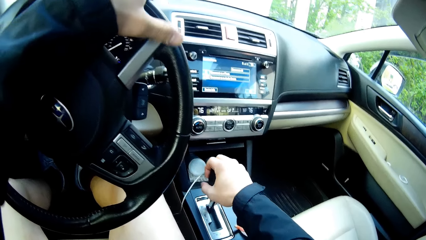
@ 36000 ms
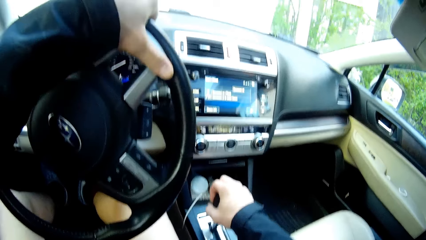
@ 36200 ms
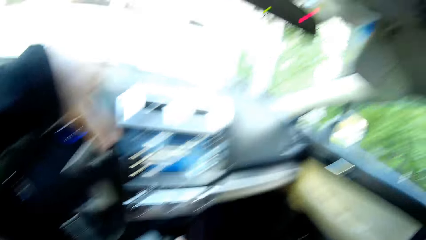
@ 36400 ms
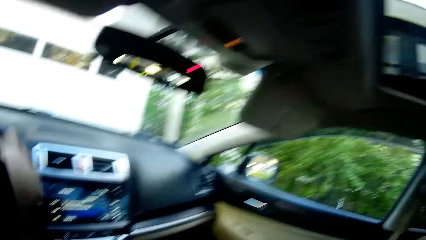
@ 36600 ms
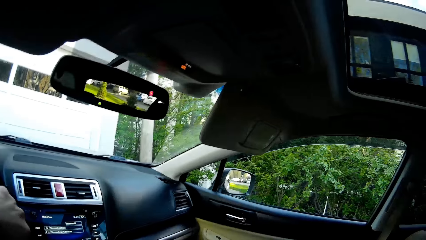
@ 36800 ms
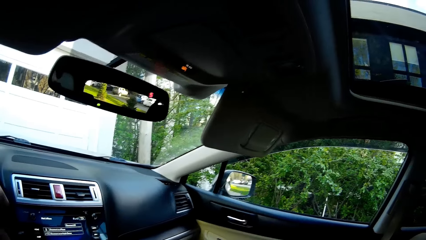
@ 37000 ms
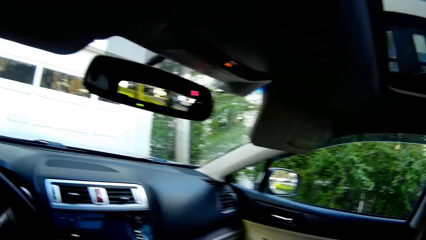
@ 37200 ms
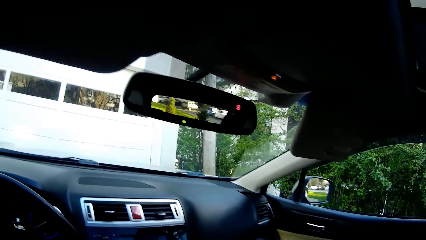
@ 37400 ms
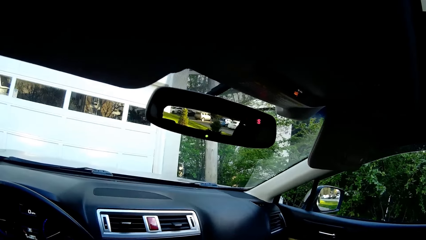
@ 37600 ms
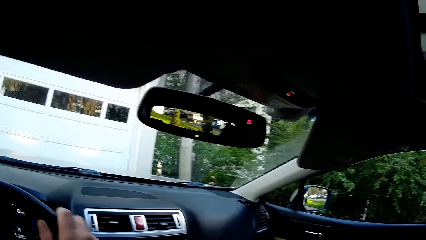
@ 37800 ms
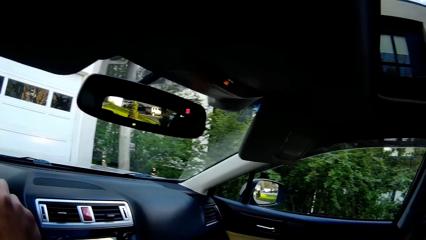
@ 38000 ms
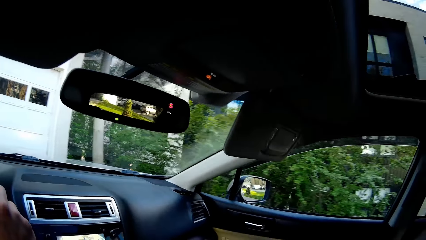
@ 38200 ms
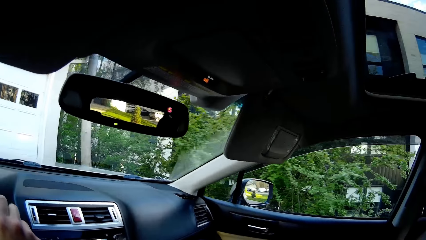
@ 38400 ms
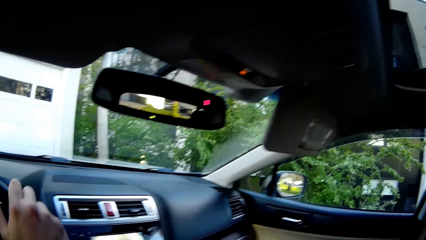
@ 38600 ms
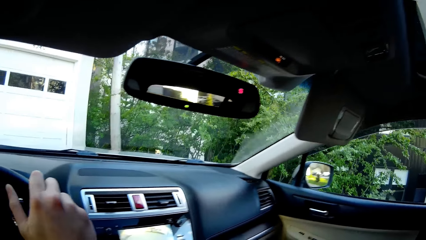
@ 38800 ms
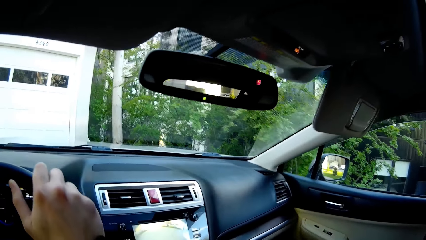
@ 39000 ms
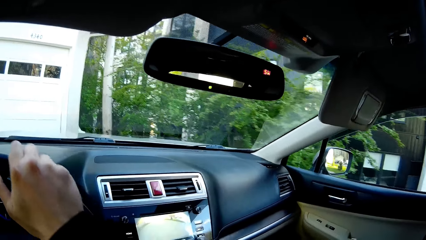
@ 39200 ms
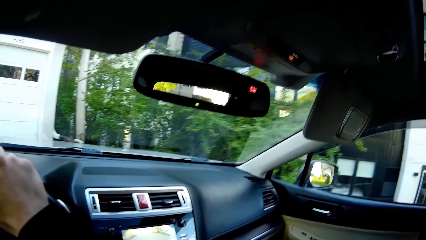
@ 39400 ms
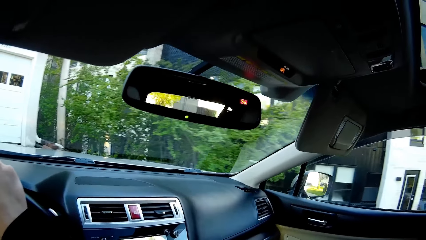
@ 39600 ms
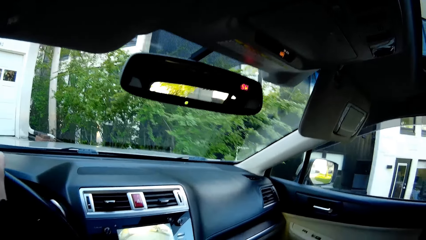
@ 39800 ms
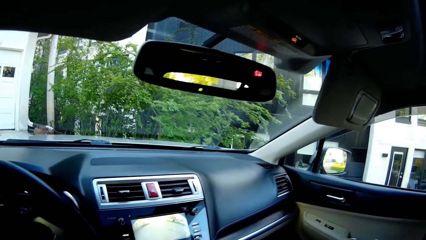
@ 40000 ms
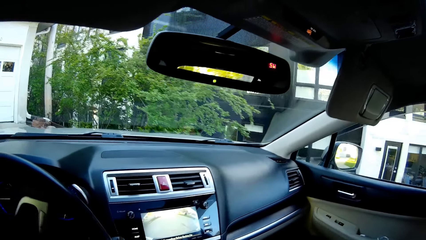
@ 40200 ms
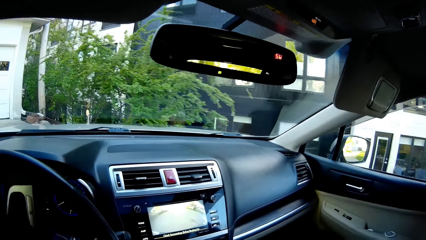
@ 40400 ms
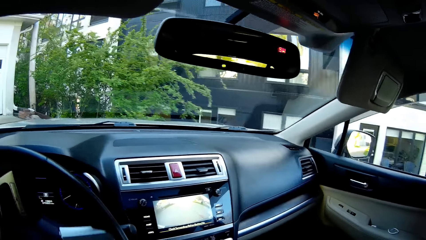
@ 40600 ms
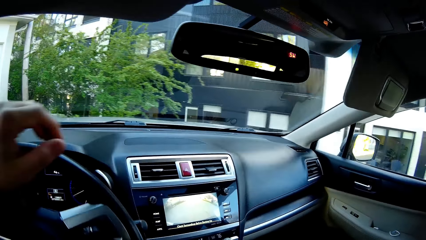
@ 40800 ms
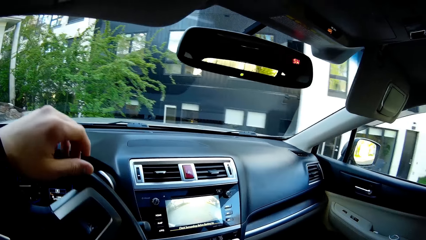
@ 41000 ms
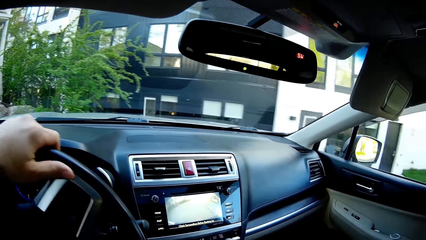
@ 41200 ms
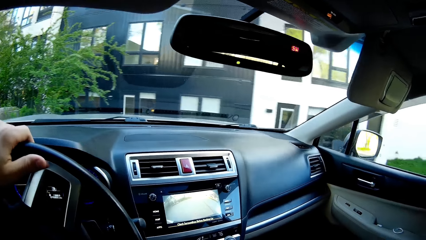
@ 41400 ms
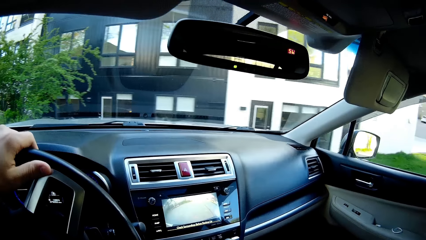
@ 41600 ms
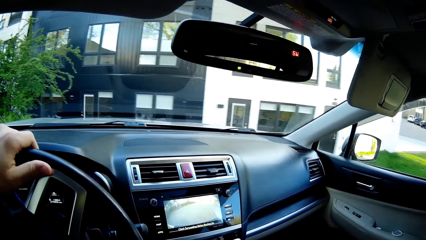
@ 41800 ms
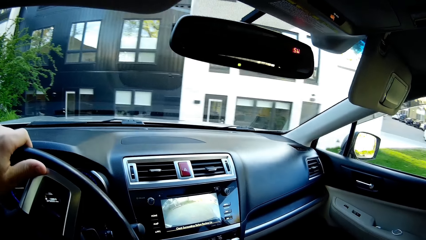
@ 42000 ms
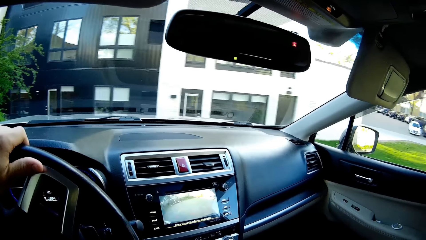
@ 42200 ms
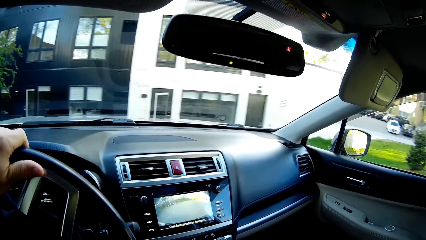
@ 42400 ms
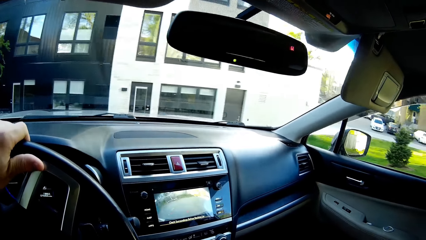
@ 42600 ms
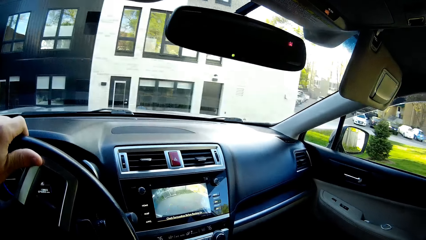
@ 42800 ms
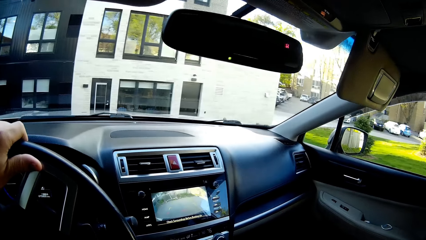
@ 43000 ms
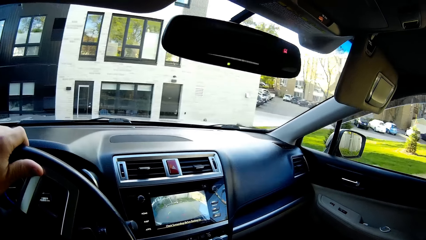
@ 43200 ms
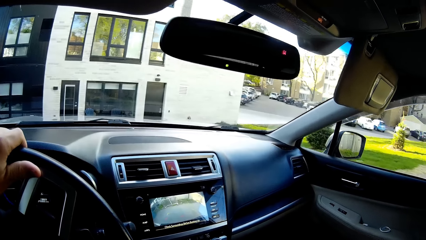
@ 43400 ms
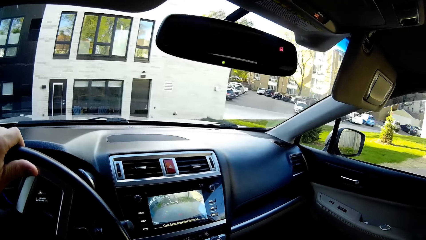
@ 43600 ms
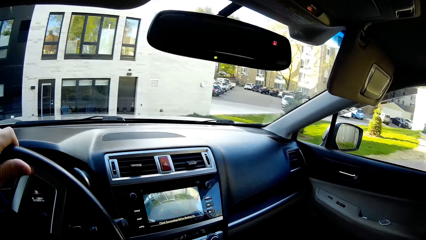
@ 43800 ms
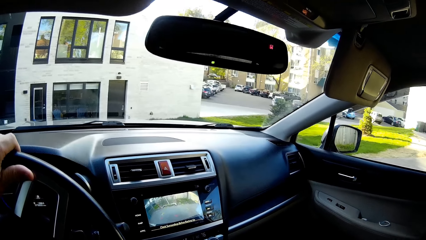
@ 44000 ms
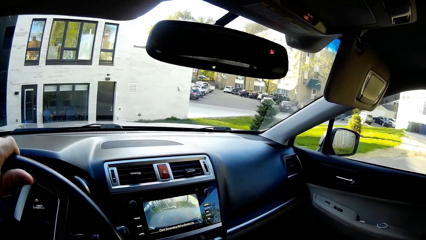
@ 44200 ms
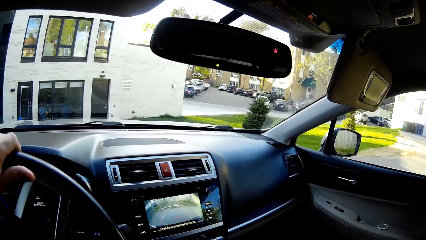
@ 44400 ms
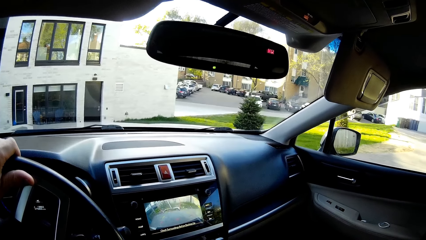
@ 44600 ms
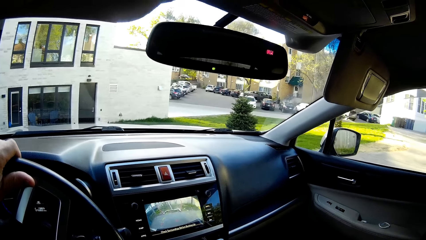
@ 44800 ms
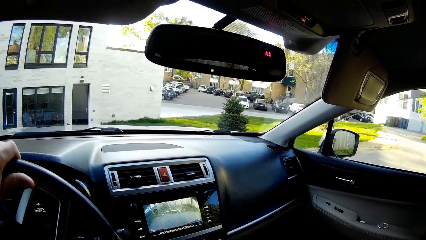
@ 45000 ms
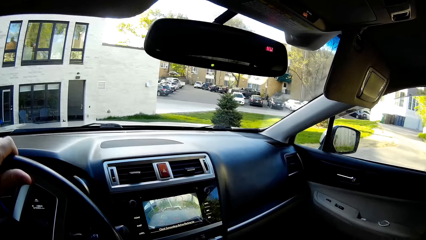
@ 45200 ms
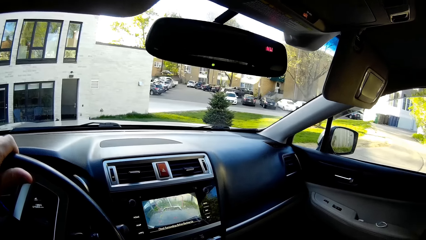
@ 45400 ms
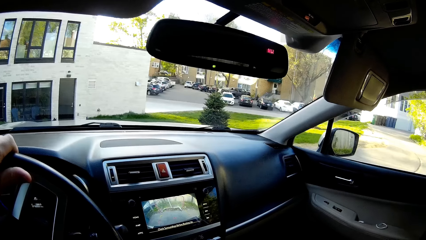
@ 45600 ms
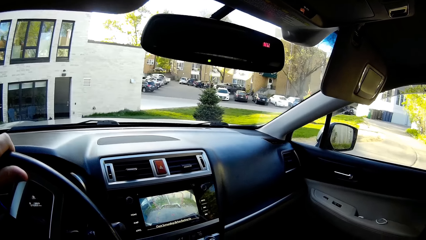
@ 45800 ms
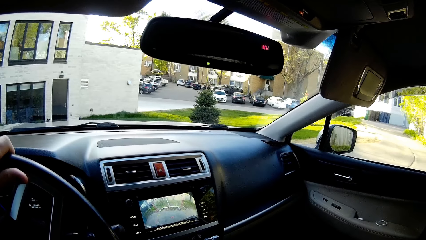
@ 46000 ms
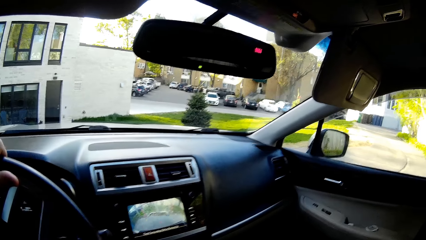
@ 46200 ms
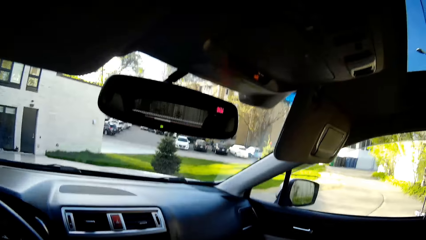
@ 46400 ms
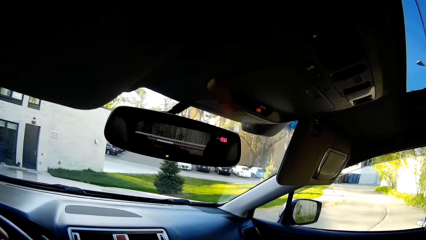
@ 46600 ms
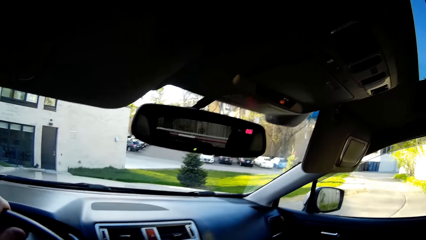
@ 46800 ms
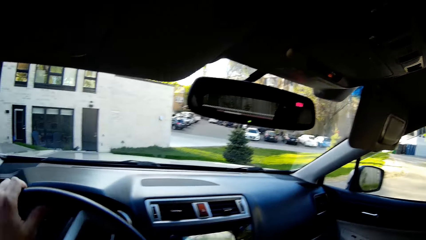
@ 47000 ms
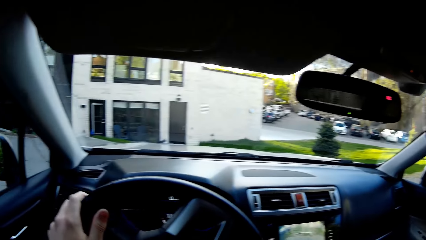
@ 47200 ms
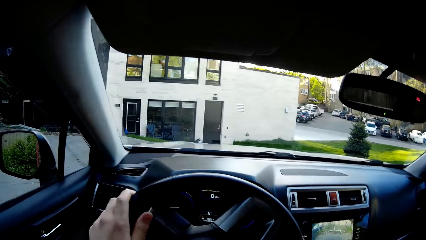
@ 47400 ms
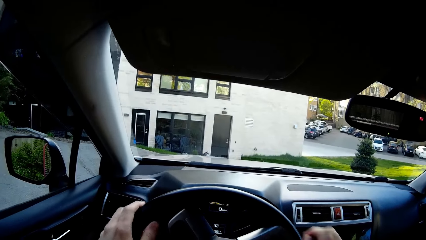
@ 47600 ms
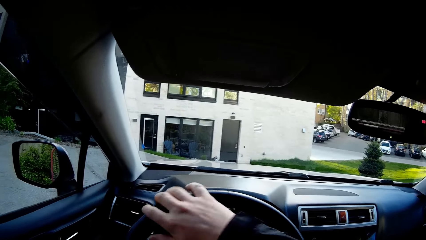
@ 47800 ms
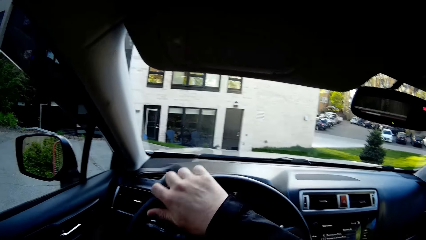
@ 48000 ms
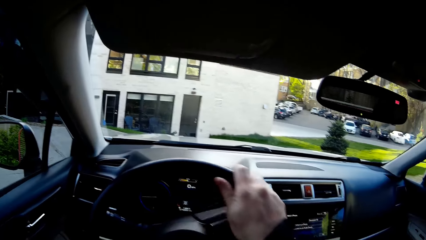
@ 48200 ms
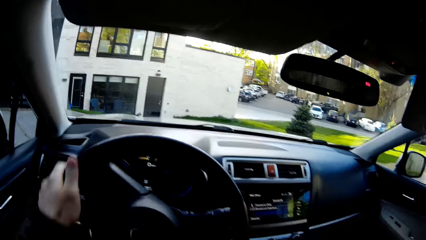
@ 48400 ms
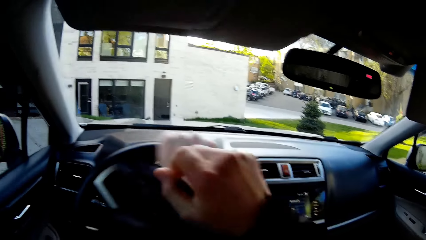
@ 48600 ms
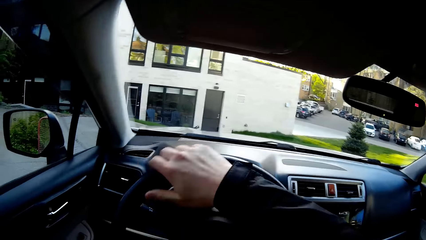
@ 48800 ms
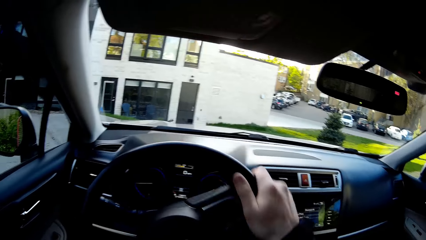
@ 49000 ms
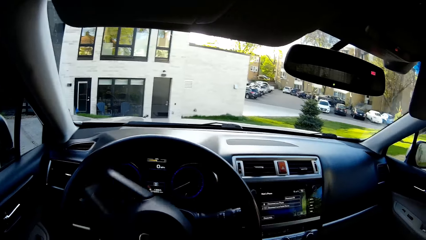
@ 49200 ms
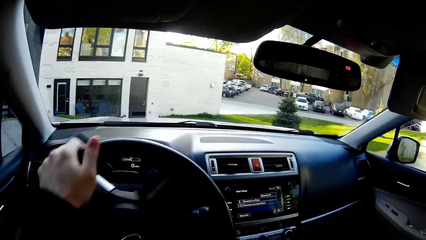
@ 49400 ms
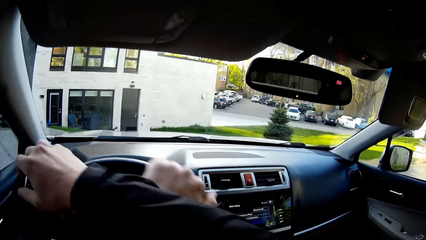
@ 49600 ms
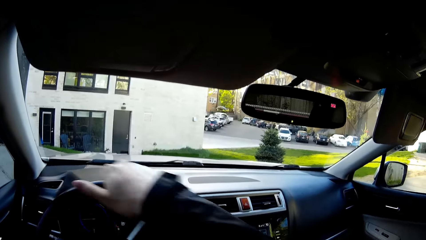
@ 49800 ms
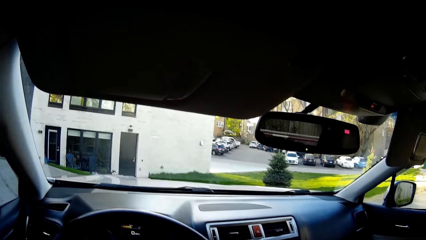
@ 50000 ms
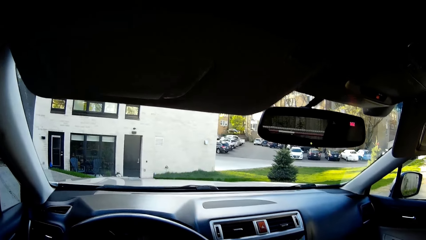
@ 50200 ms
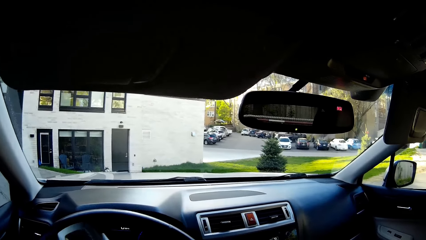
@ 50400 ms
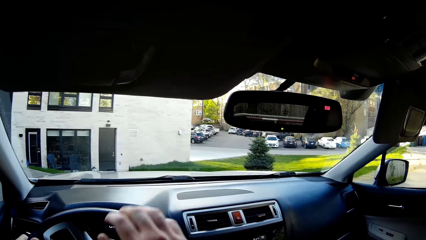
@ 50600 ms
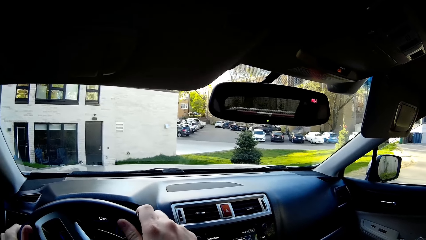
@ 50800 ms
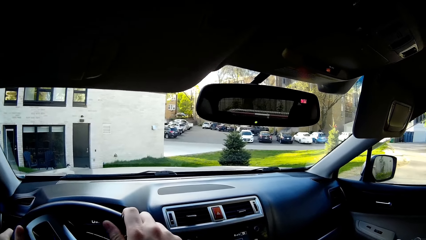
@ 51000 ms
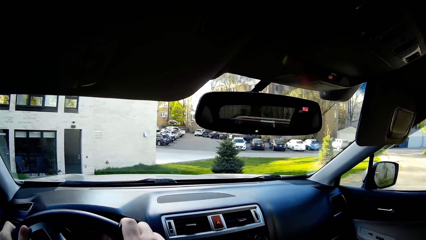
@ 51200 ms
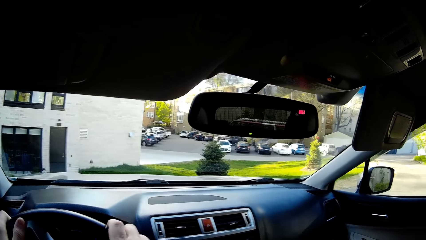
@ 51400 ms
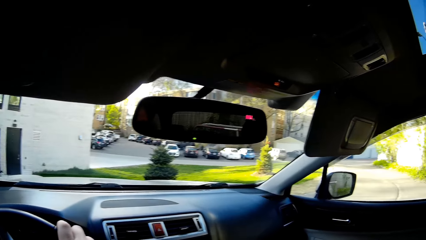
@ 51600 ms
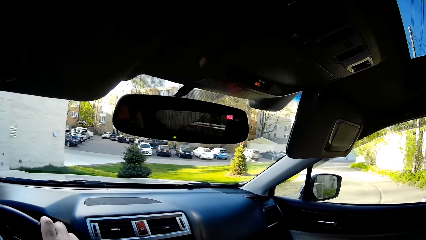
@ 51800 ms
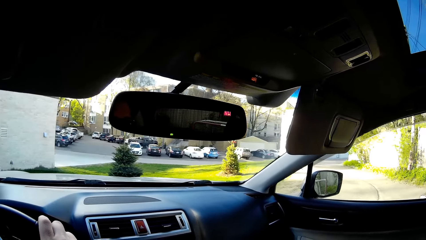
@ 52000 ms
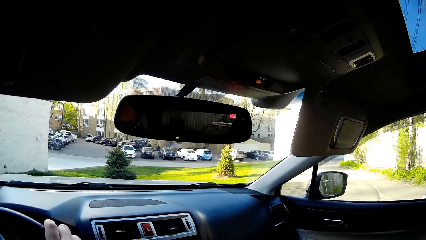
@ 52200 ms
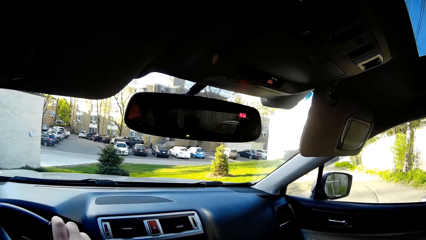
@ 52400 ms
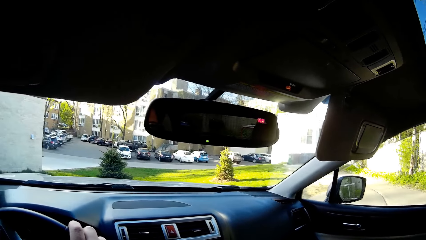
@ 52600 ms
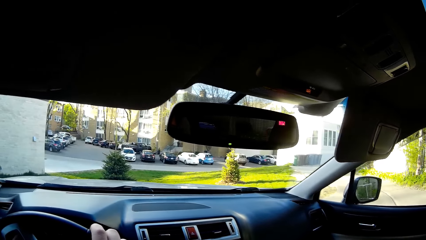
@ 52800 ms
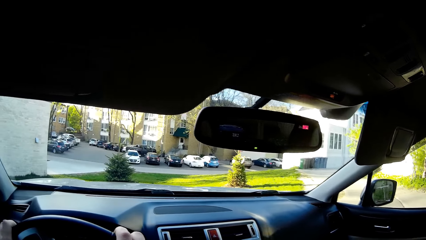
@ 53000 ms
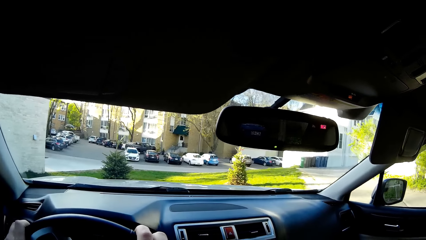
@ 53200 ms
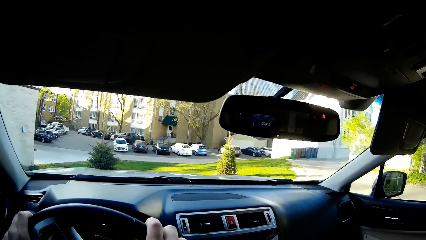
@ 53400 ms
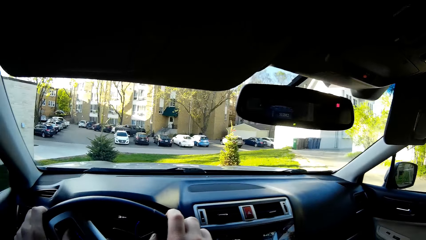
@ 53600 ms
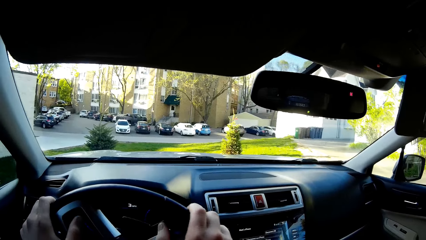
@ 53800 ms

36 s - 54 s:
The camera wearer places his right hand on the car's gear. He drives. He places his right hand on the steering wheel. He reverses the car. He drives the car with both hands.
